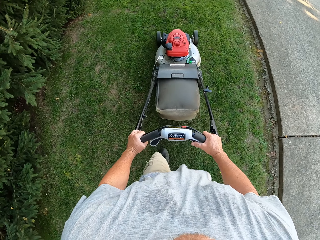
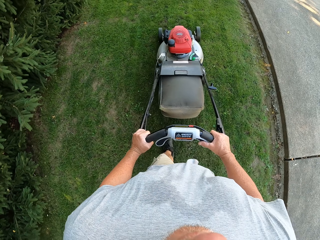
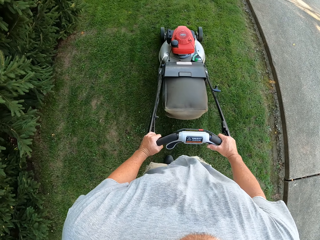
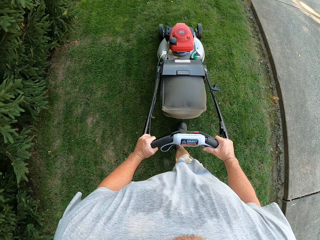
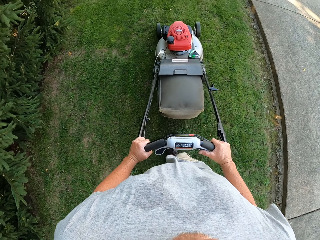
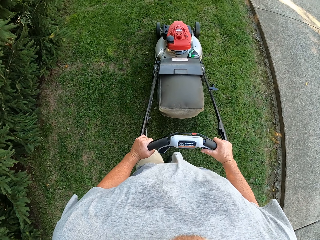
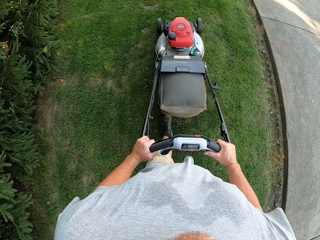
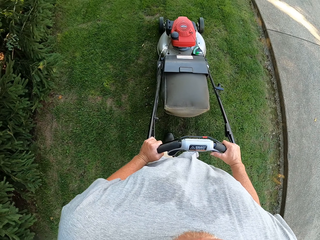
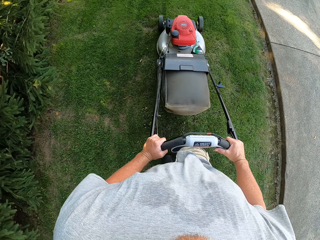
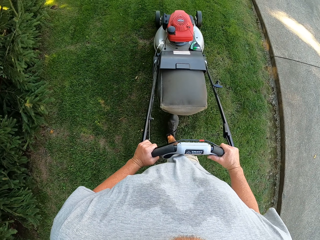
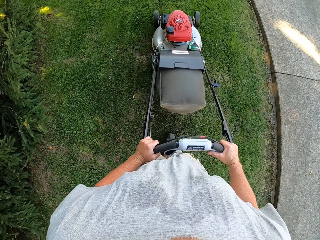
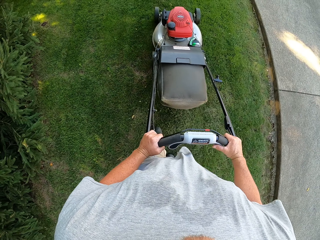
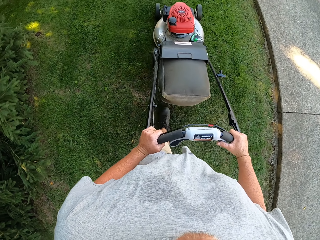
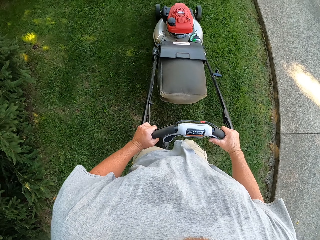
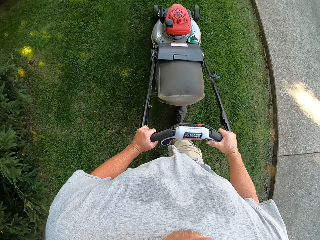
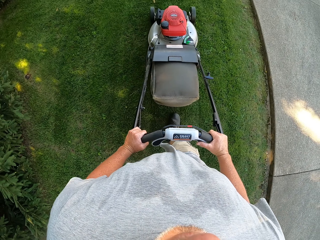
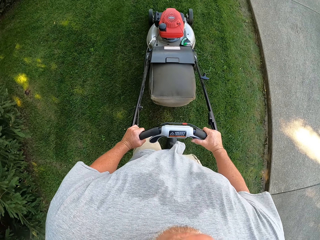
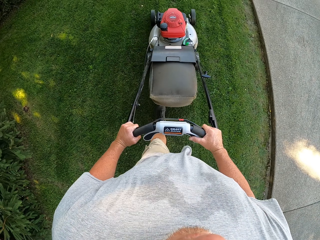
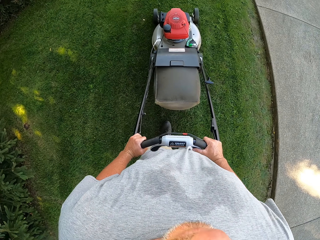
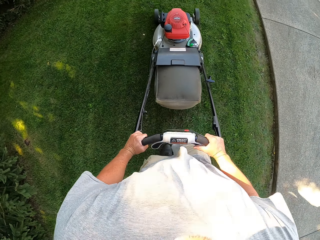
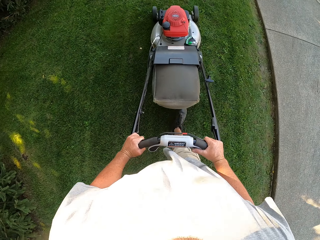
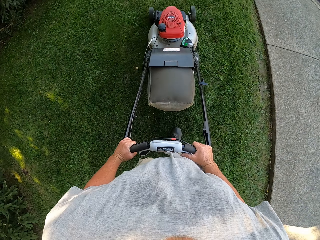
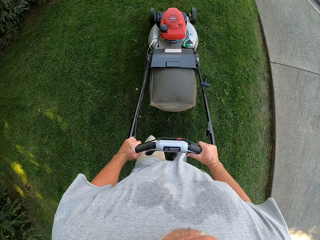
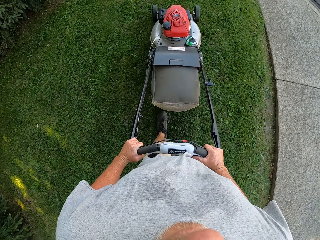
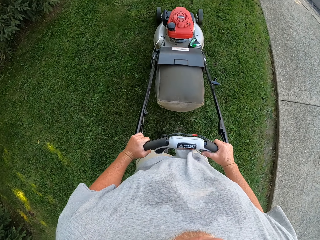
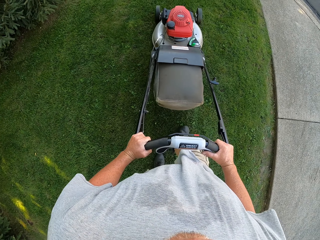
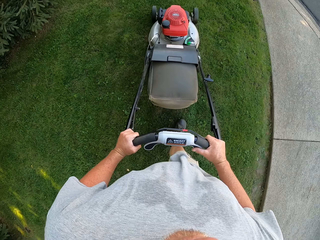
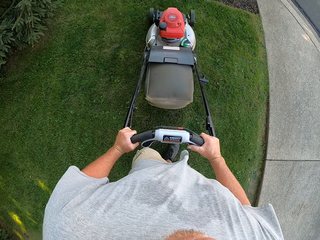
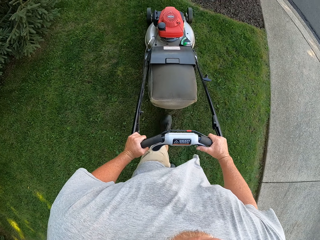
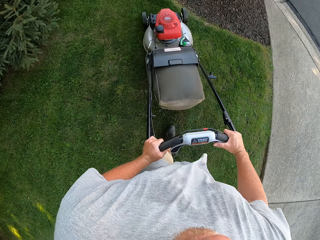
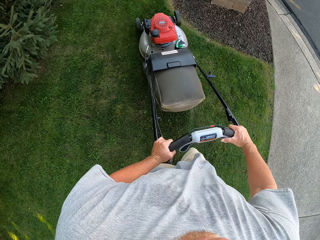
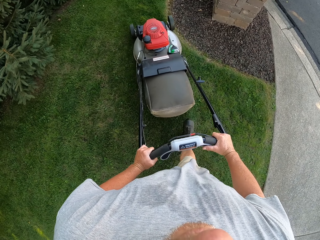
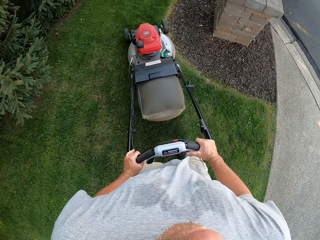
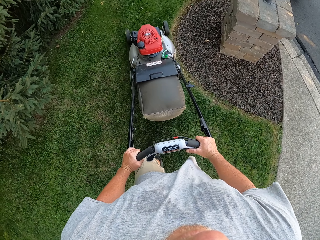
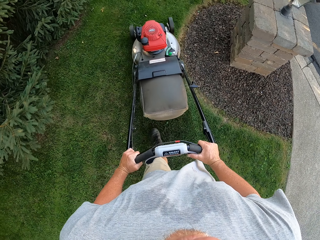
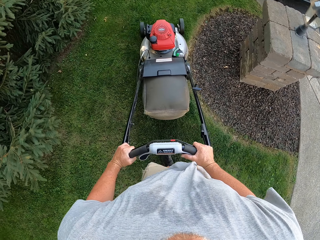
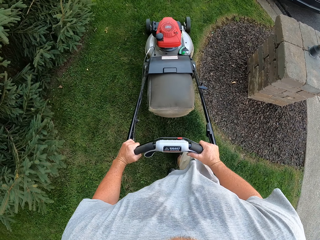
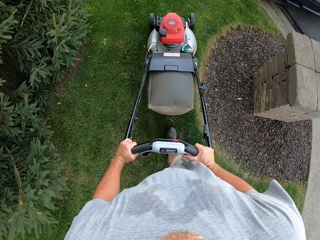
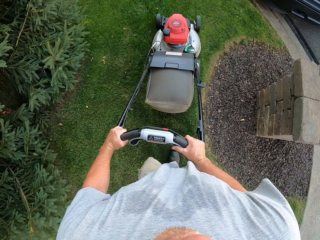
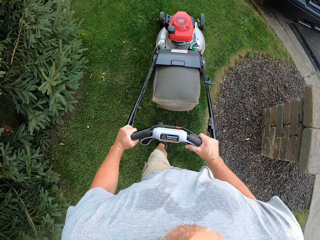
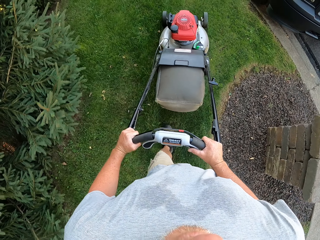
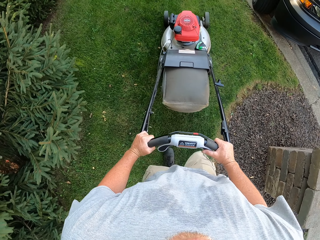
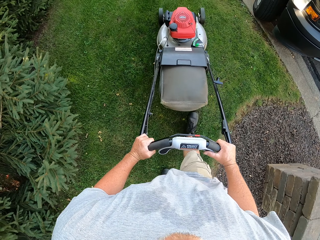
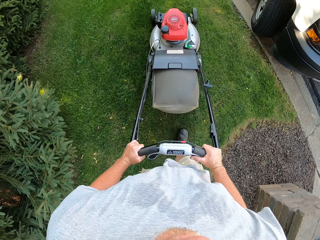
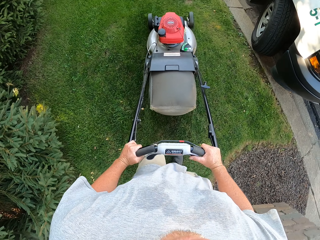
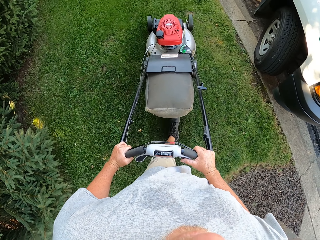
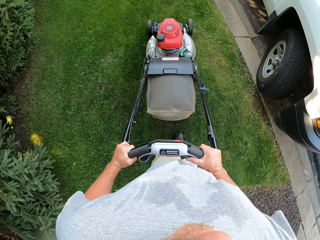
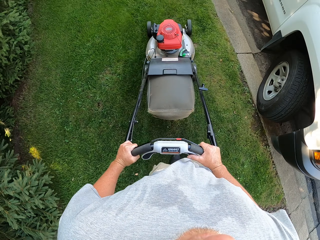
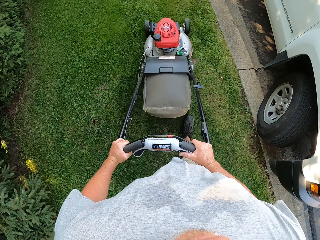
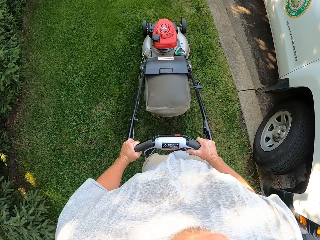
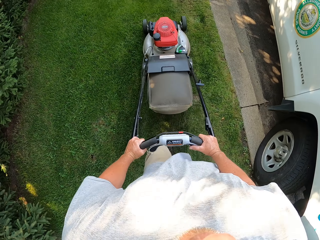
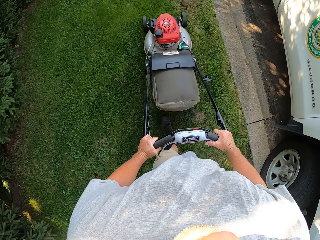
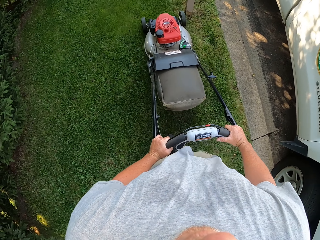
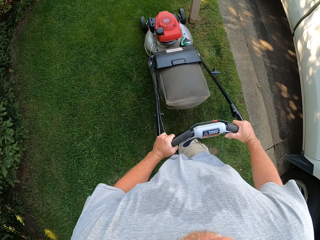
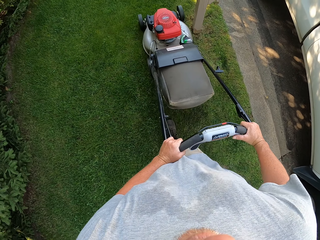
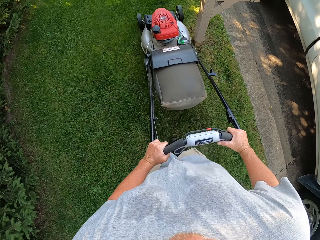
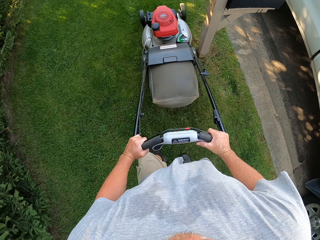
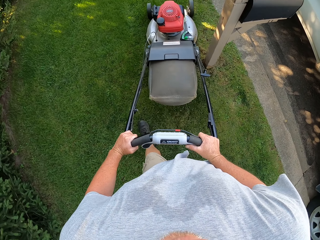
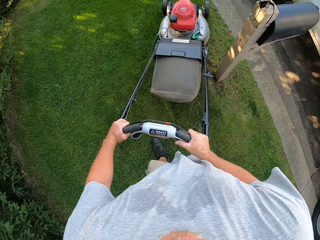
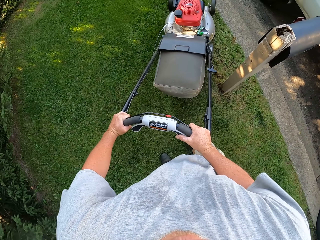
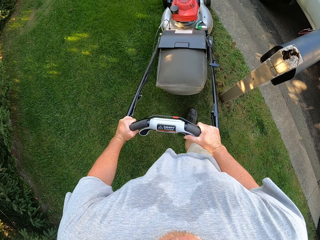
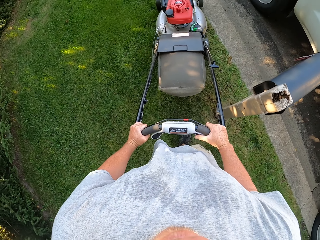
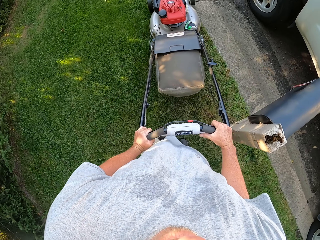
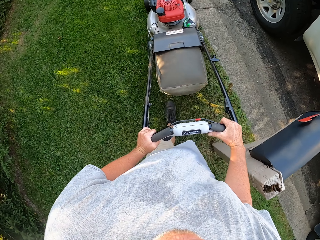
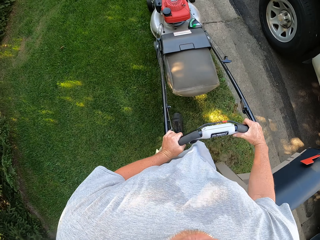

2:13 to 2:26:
The camera wearer mows the lawn. They turn. They mow the lawn.

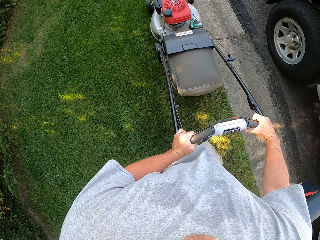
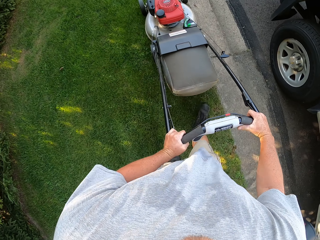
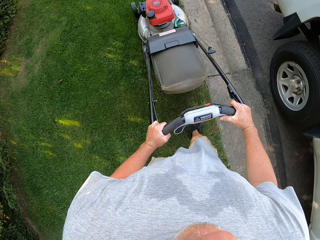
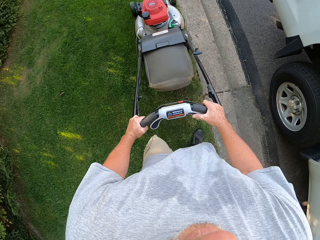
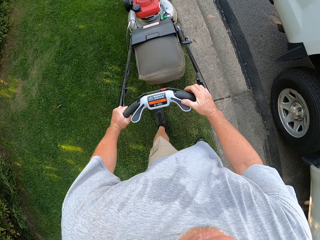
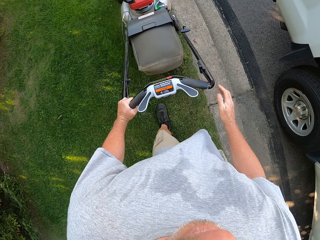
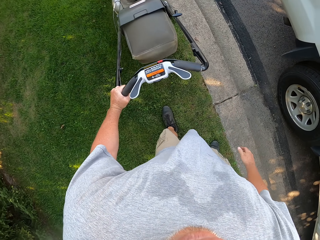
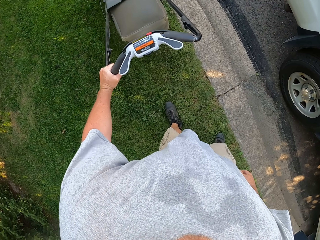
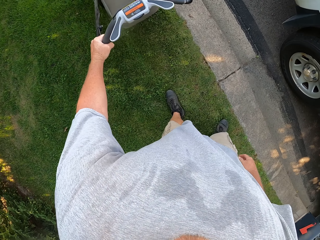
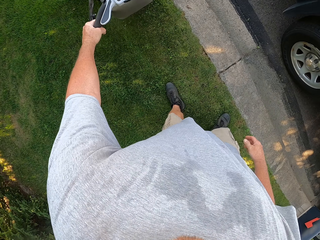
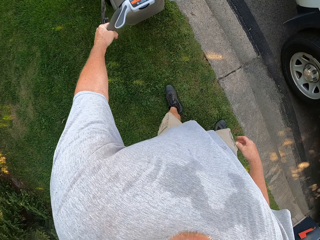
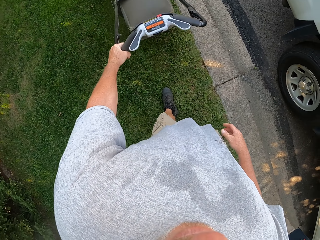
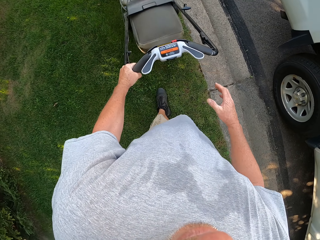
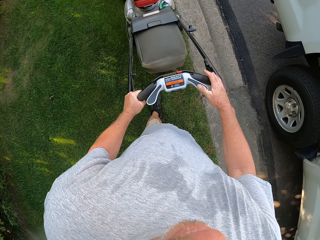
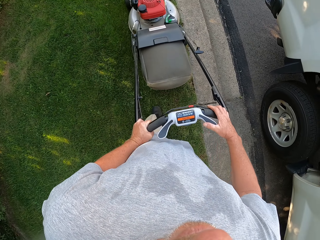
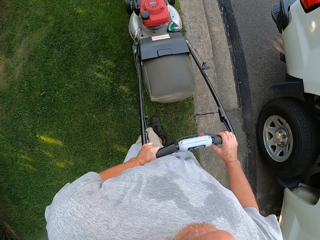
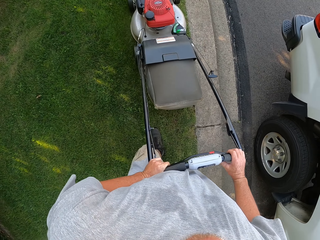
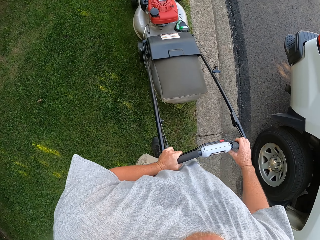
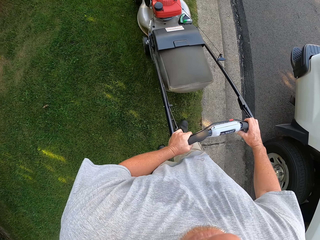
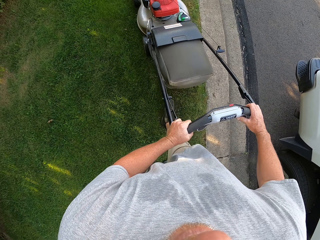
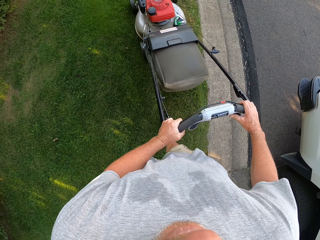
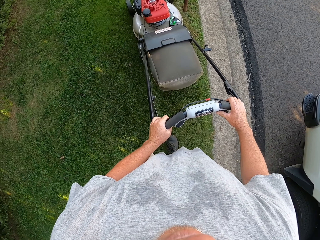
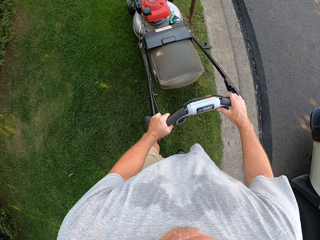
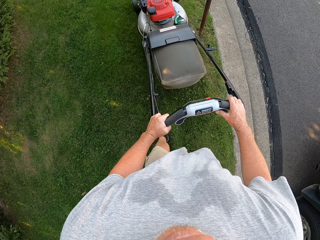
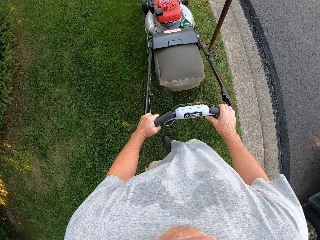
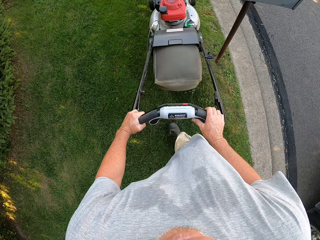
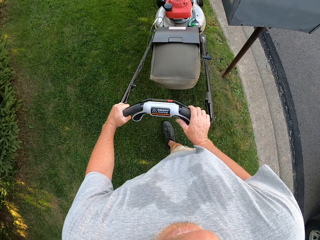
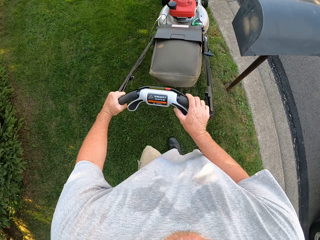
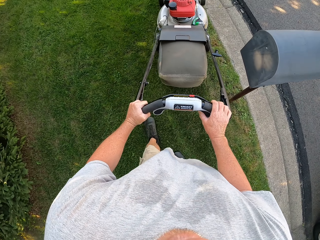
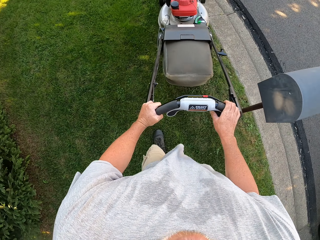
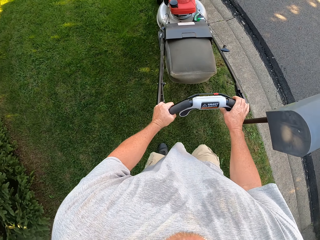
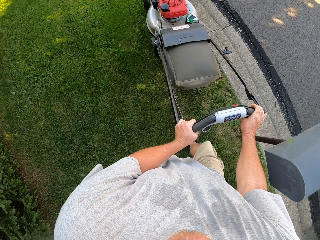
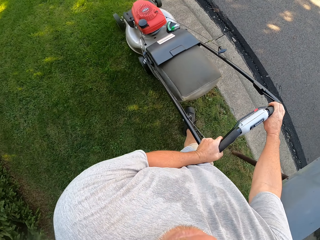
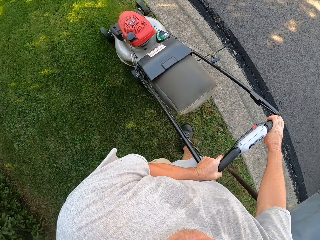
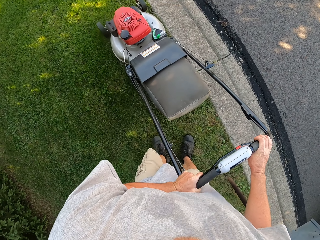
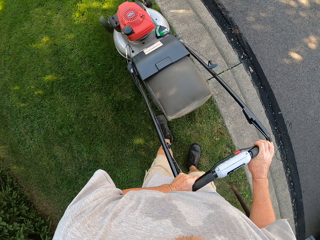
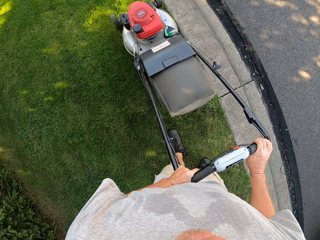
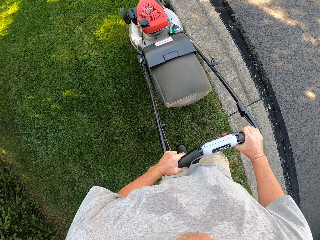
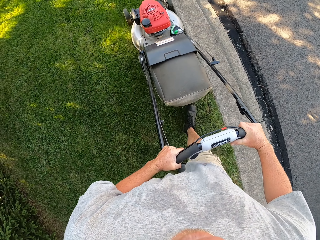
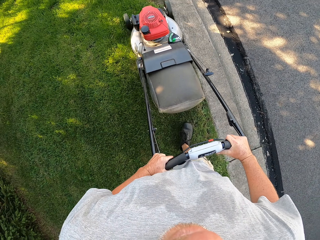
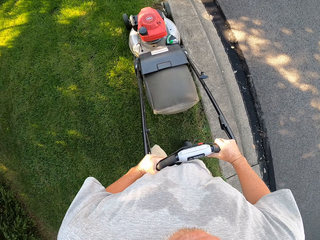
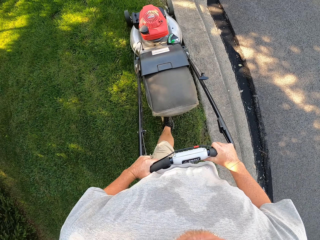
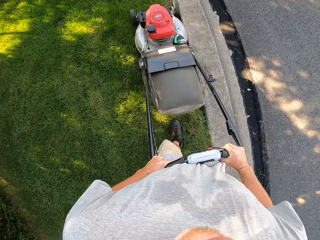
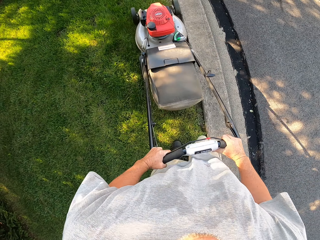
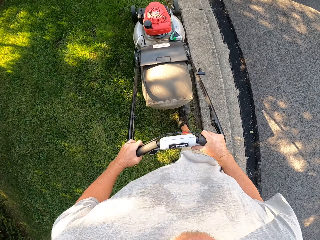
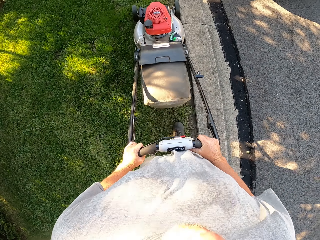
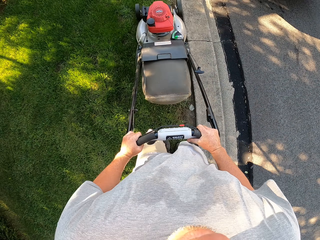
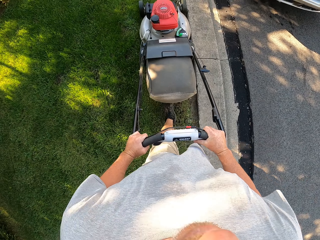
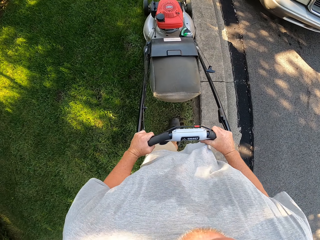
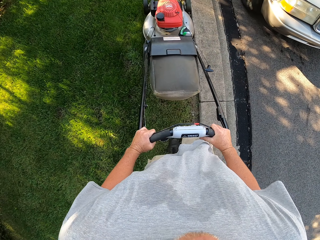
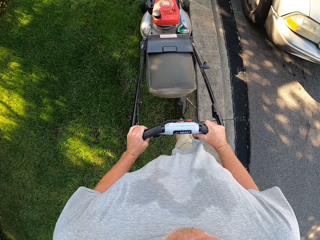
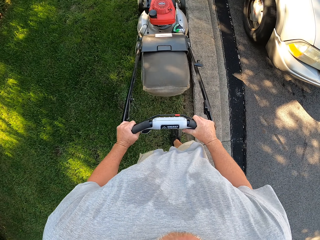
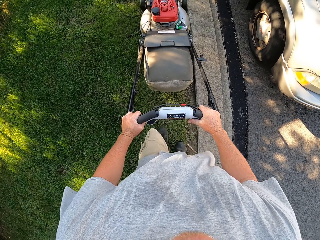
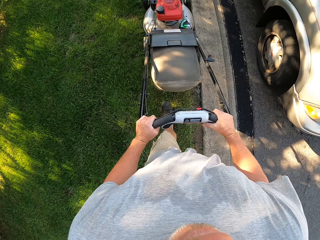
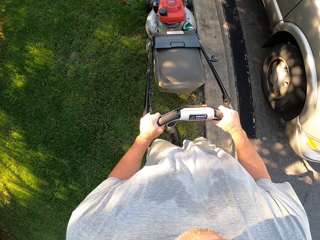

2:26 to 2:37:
The camera wearer pulls back the lawnmower. They cut the grass using the lawnmower. They mow the lawn.
